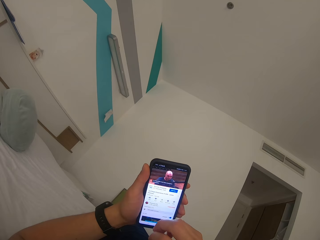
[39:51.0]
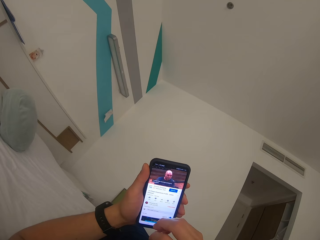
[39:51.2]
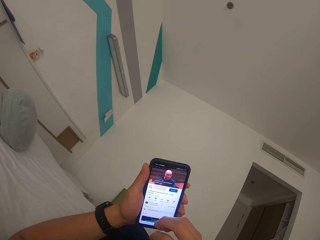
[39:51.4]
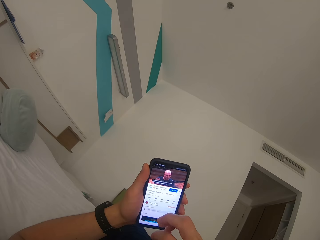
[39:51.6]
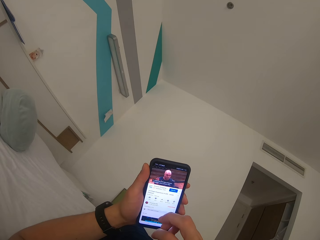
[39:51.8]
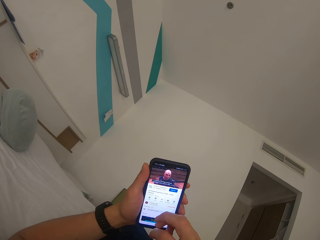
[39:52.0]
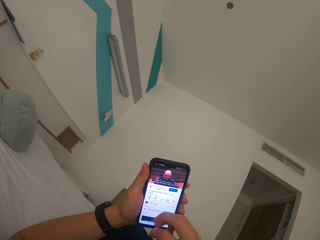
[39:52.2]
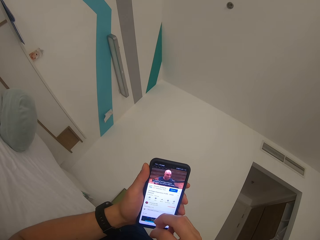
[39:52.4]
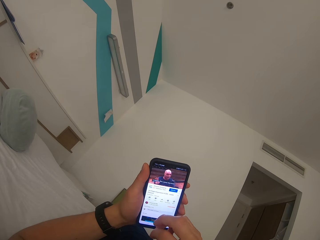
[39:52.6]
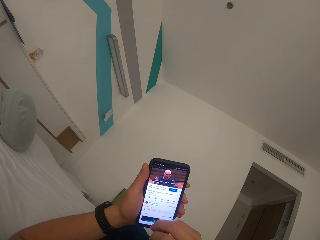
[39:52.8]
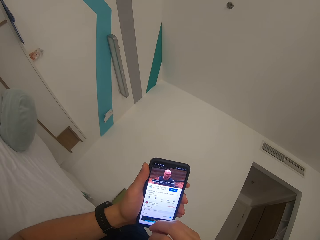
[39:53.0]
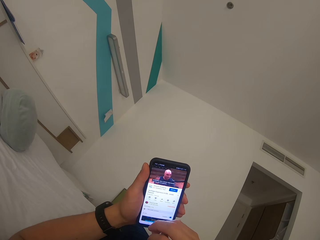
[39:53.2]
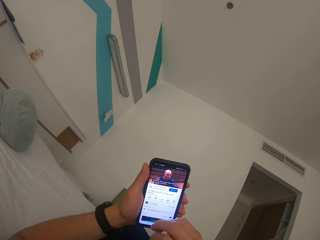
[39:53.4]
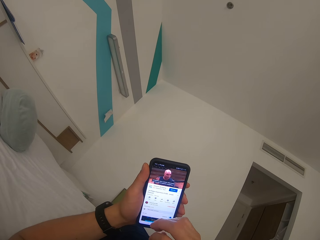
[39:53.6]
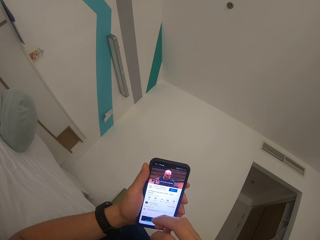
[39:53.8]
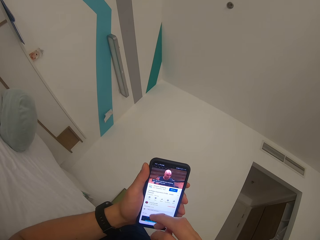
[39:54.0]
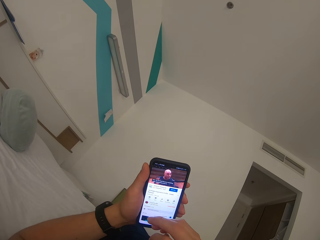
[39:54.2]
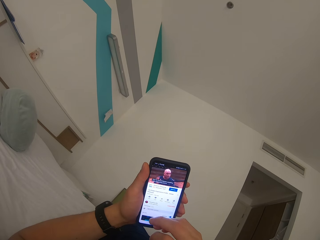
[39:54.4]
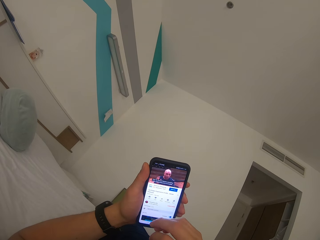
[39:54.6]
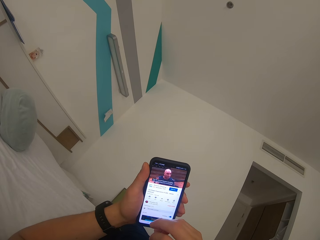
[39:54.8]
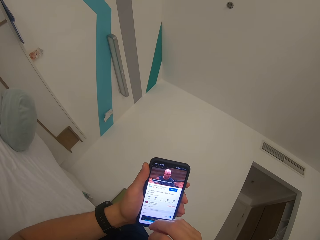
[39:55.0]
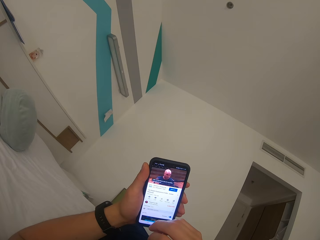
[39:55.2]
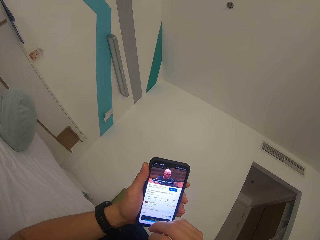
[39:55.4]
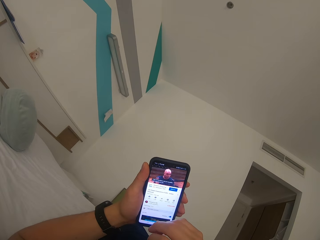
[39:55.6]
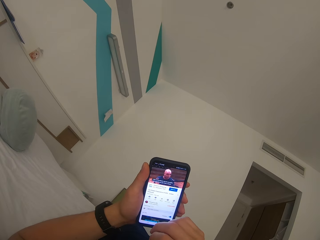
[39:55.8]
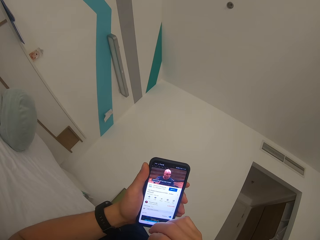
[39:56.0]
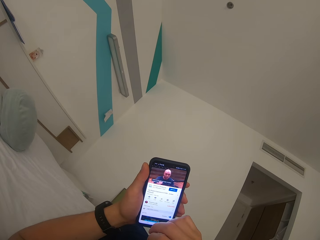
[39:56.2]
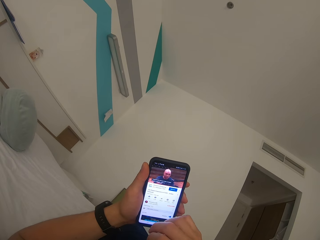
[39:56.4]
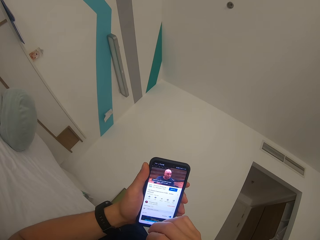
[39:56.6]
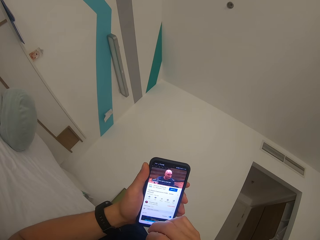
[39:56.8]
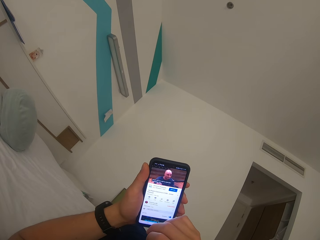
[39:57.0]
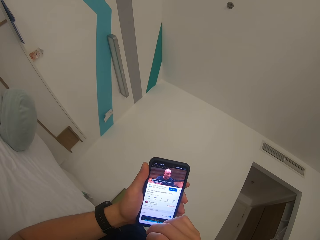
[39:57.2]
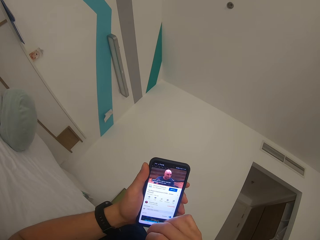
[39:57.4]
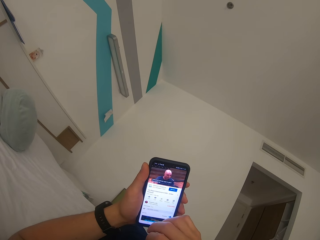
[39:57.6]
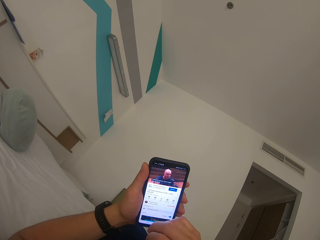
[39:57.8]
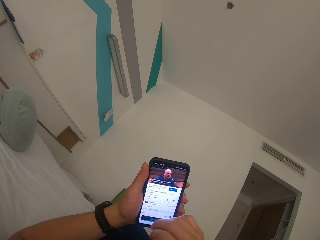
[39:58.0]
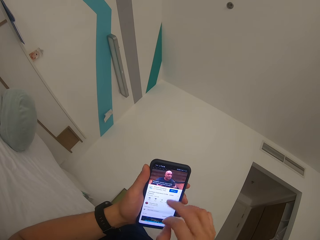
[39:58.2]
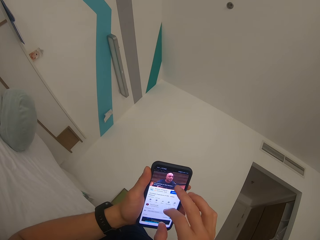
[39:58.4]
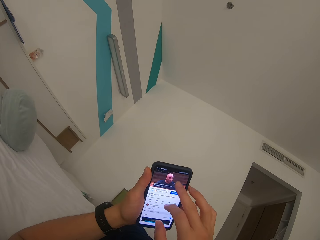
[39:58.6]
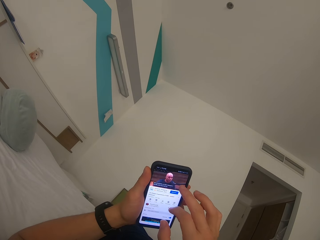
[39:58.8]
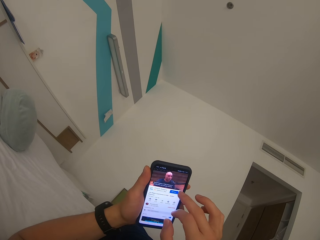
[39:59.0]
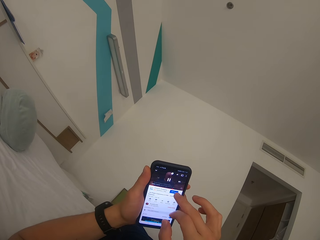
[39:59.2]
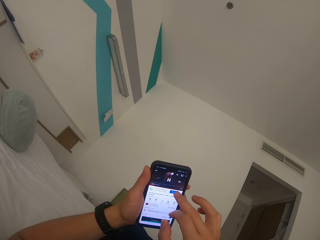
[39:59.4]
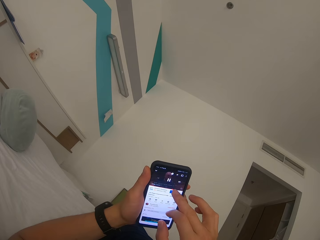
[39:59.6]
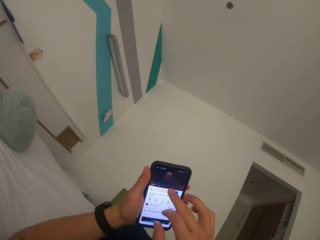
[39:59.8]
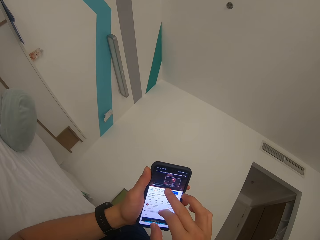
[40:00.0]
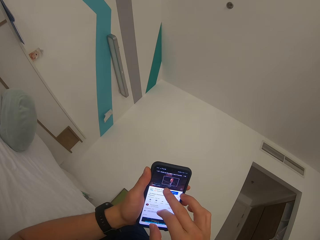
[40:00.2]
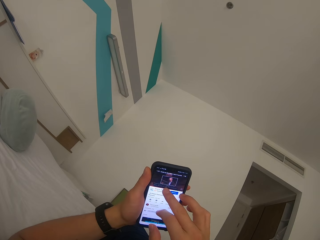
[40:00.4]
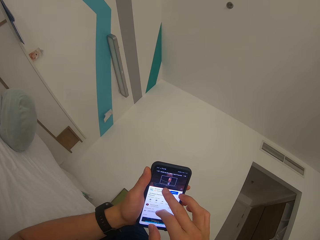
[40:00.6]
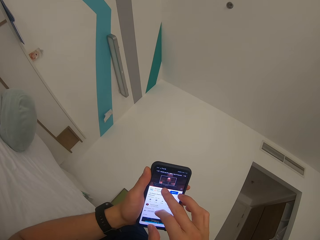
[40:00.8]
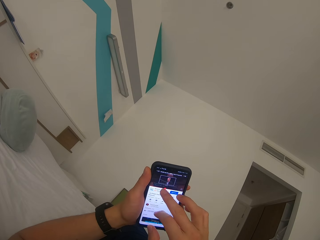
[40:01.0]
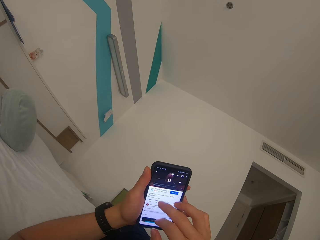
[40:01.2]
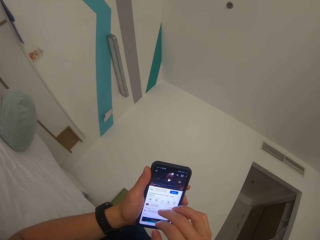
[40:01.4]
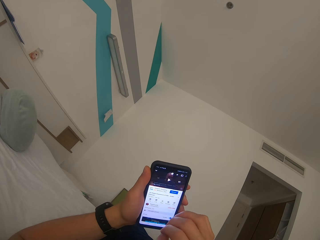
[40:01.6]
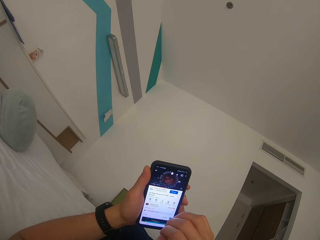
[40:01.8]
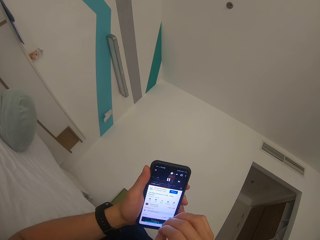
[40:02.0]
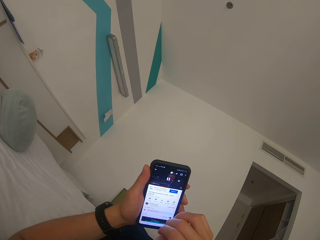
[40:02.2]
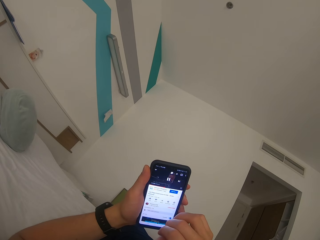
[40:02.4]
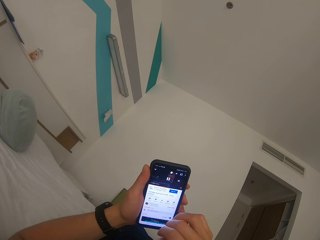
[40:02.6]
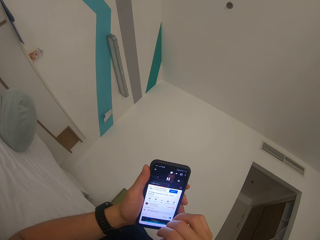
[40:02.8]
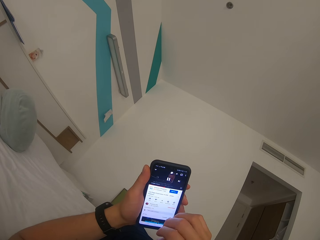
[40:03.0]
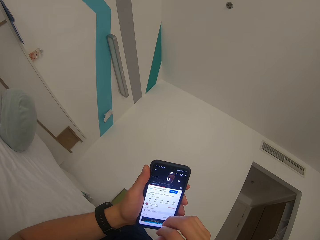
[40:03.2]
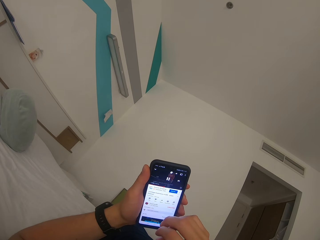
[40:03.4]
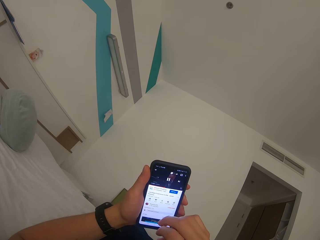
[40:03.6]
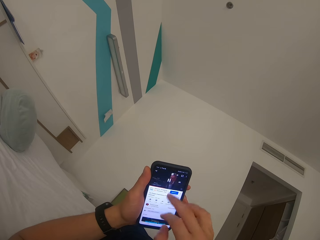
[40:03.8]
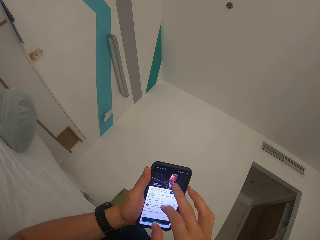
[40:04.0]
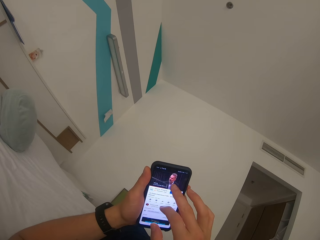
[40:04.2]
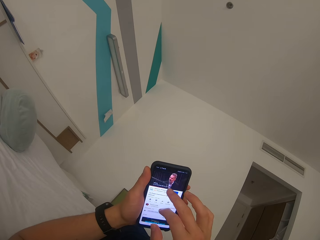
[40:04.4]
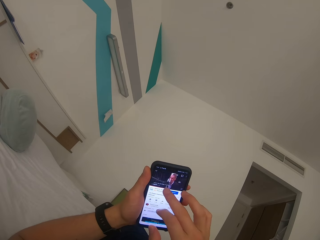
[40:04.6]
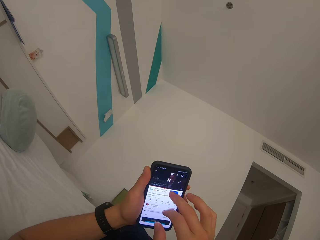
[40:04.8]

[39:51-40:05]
The camera wearer operates a phone. They scroll the mobile phone.

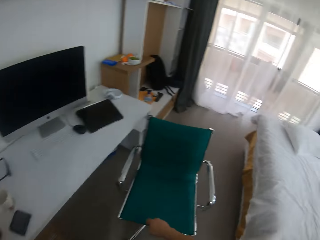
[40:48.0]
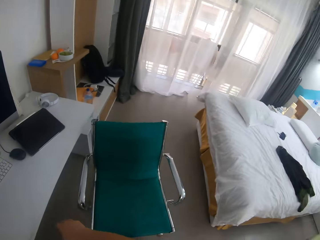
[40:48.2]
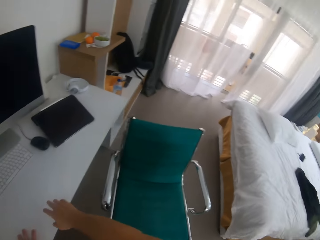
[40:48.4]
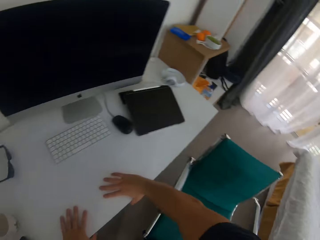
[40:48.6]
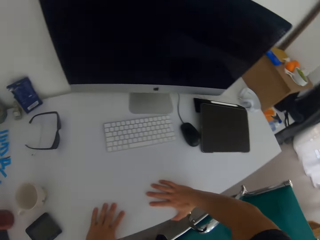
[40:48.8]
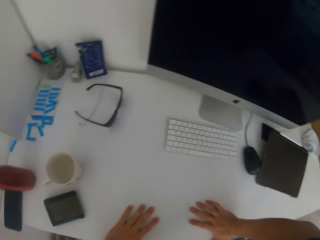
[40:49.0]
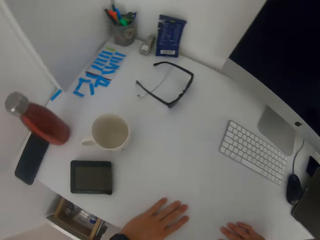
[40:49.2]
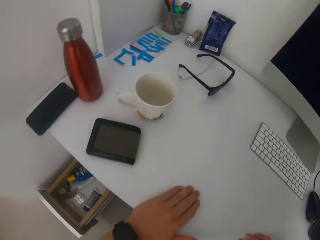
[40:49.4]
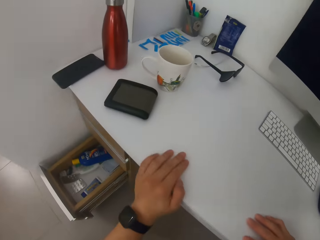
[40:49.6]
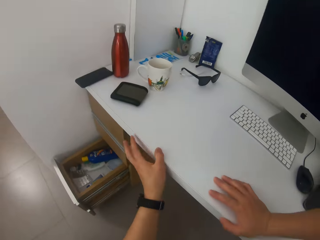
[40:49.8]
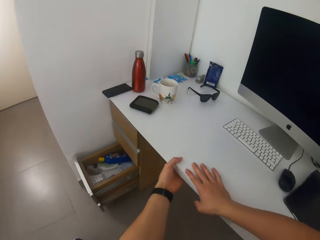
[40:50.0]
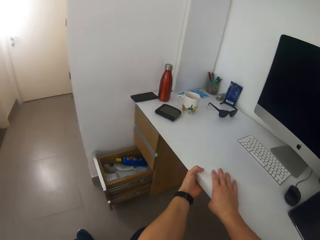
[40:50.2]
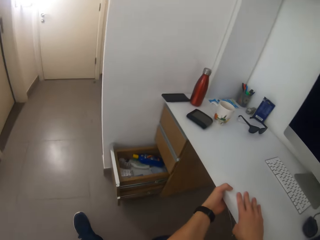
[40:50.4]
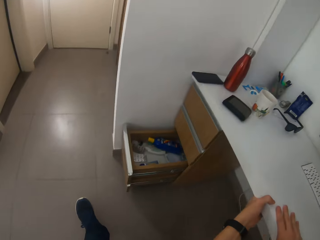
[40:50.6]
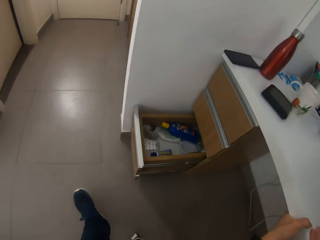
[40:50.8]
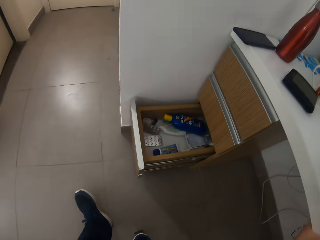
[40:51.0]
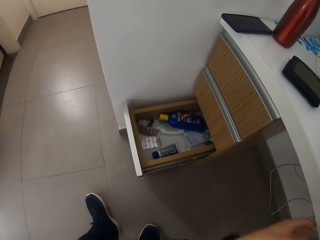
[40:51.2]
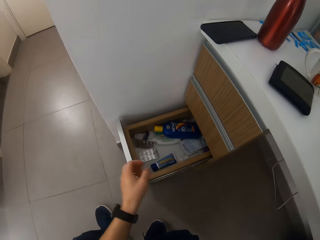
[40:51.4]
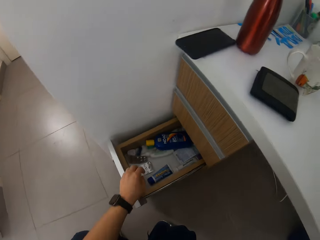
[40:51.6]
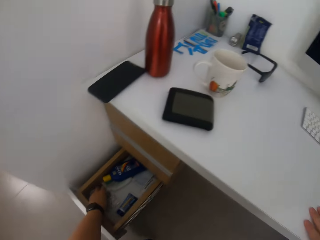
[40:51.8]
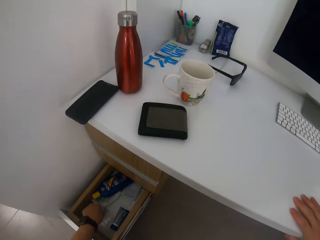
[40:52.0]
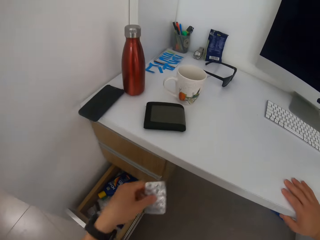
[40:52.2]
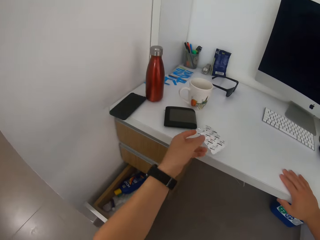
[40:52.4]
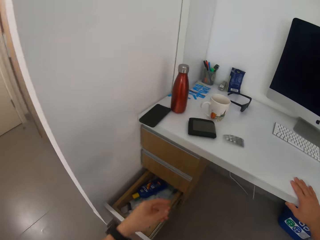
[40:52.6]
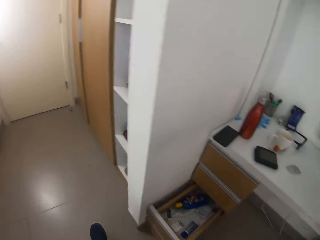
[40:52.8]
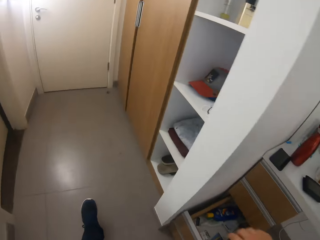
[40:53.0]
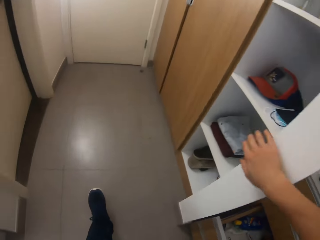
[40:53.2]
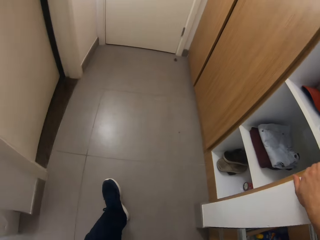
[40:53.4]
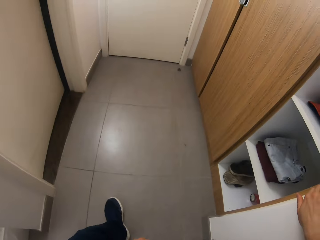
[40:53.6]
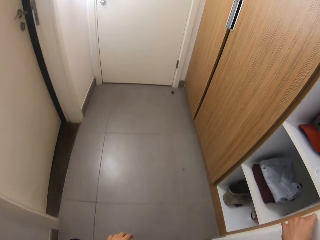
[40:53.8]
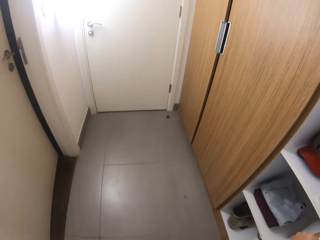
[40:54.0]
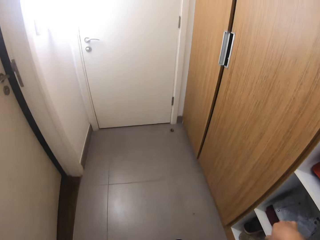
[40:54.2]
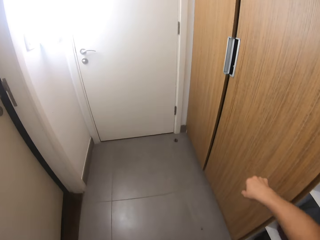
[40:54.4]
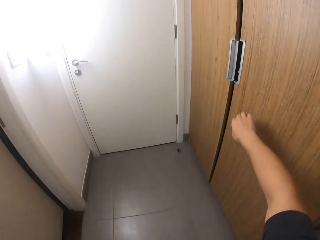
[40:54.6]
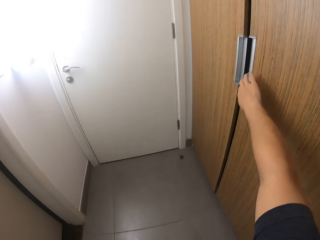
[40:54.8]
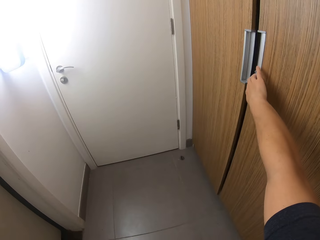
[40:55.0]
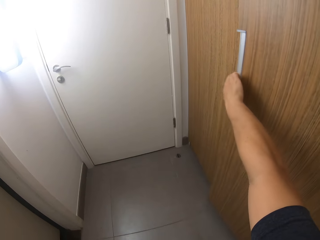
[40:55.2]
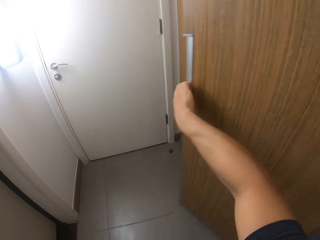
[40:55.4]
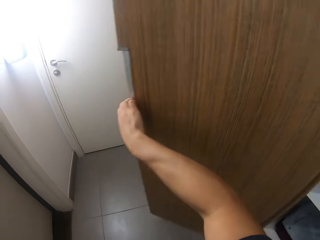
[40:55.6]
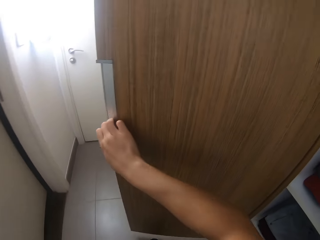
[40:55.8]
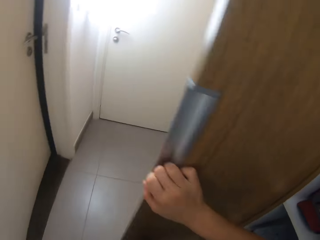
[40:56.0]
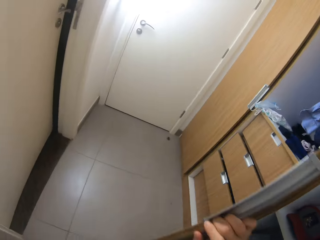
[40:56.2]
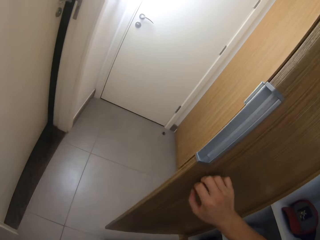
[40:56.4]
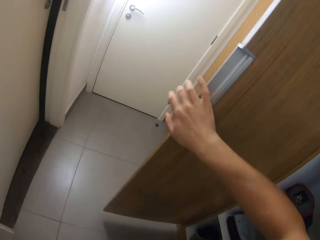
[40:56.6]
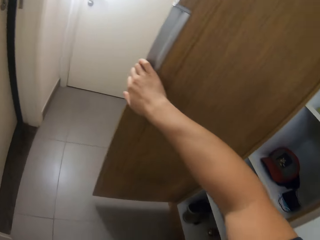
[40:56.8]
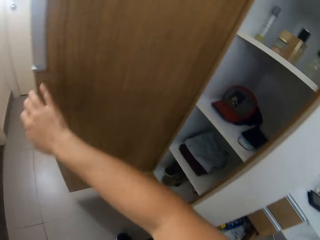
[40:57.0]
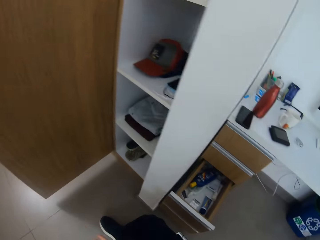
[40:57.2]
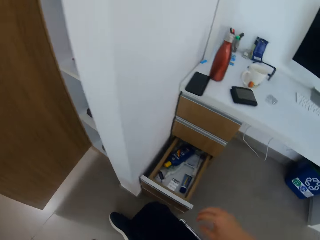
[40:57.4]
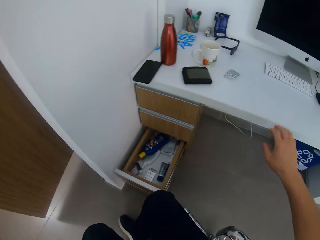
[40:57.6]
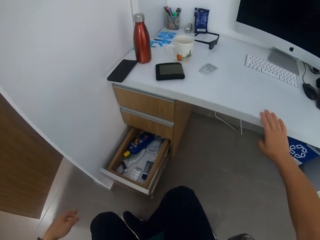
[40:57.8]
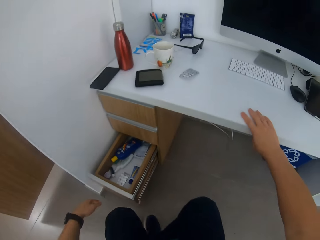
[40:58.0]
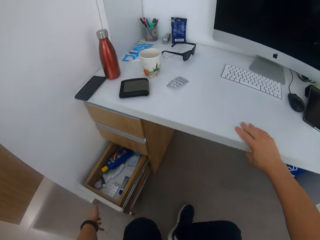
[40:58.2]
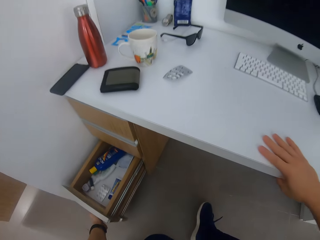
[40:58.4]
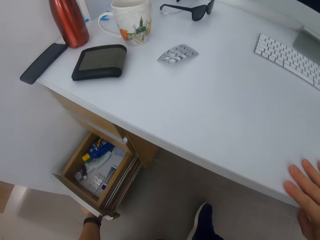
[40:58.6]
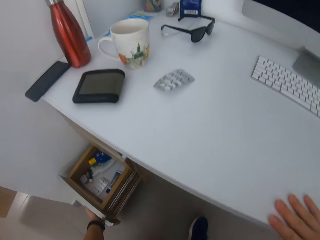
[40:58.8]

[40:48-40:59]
The camera wearer sits on the chair. He takes tablets from a drawer. He drops the tablets on the table. He moves with the chair. He turns around the room. He opens his wardrobe. He moves back with the chair. He turns around the room.
